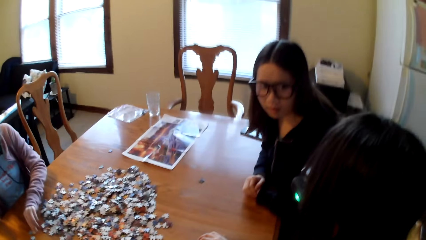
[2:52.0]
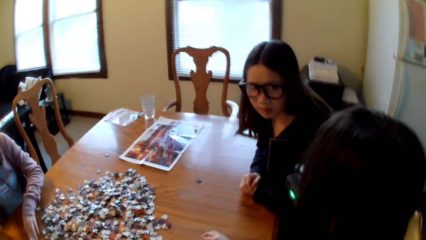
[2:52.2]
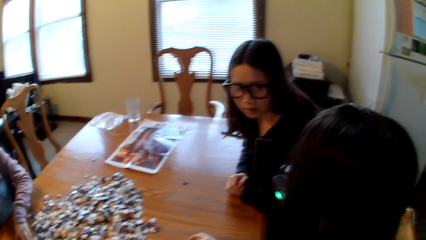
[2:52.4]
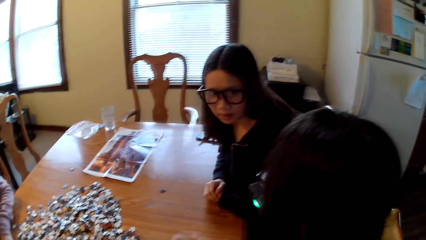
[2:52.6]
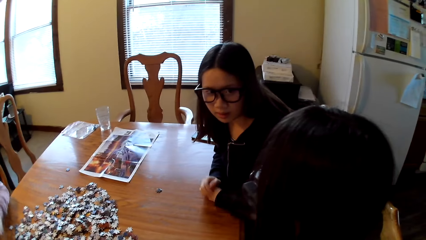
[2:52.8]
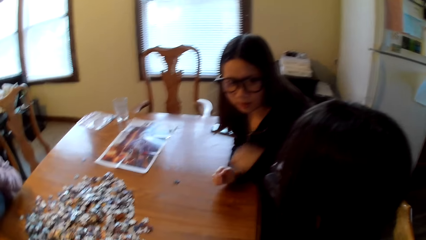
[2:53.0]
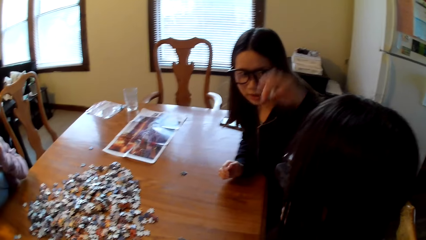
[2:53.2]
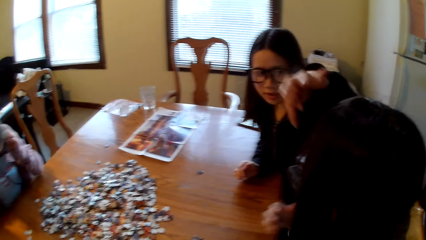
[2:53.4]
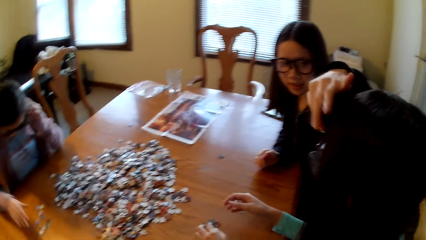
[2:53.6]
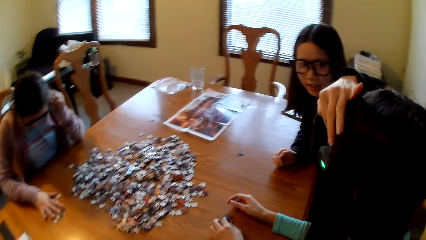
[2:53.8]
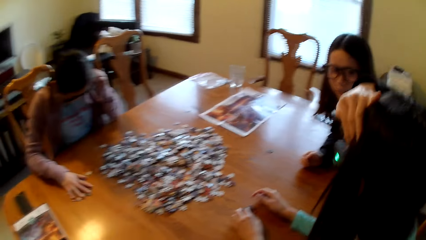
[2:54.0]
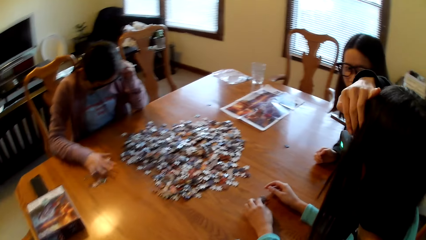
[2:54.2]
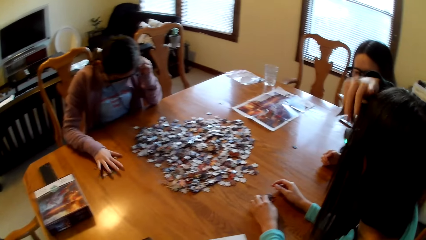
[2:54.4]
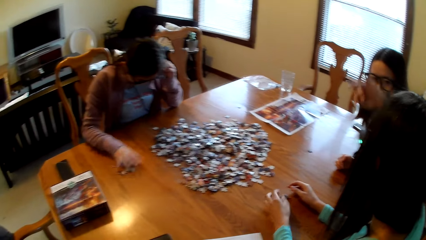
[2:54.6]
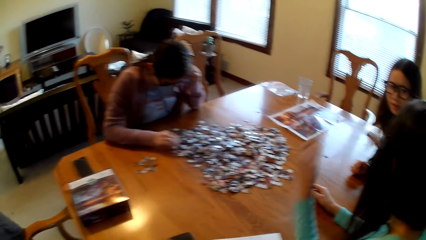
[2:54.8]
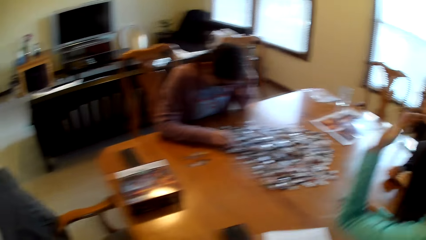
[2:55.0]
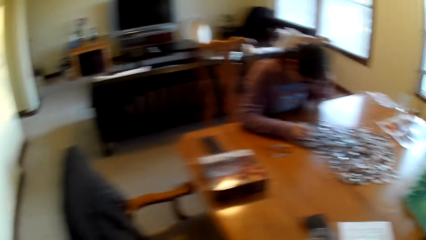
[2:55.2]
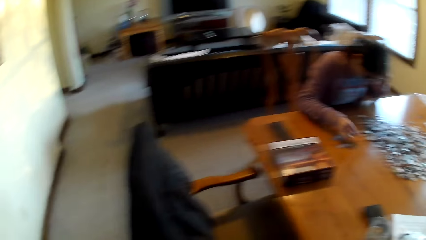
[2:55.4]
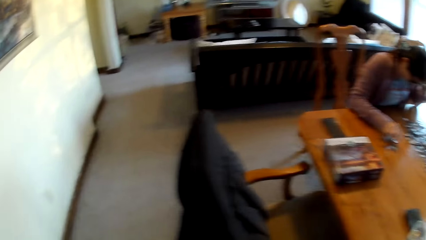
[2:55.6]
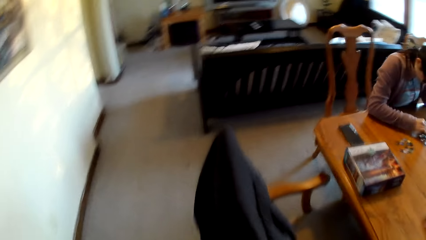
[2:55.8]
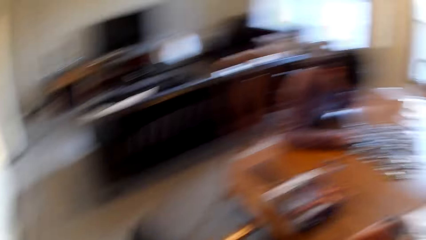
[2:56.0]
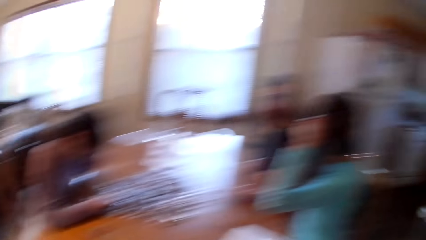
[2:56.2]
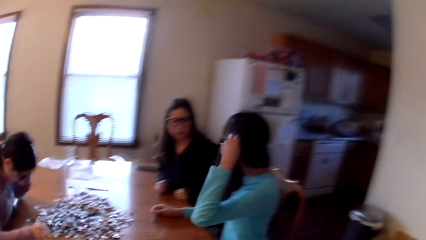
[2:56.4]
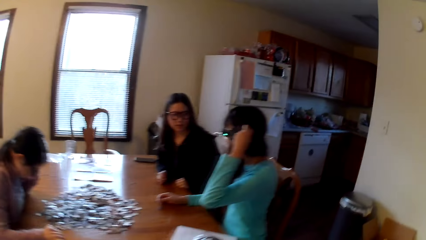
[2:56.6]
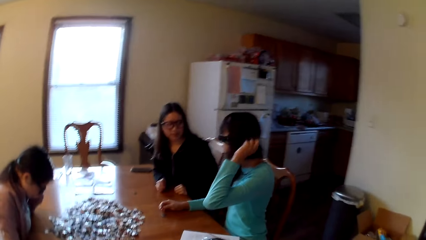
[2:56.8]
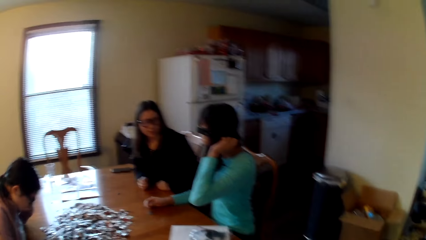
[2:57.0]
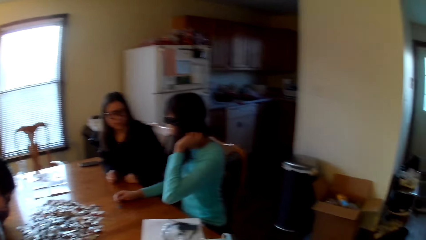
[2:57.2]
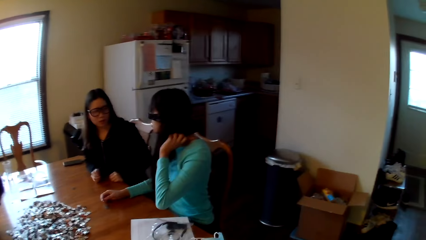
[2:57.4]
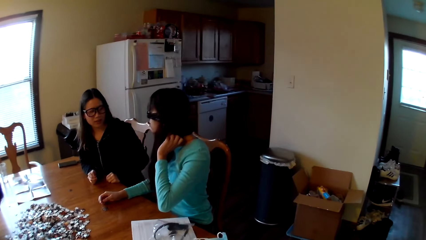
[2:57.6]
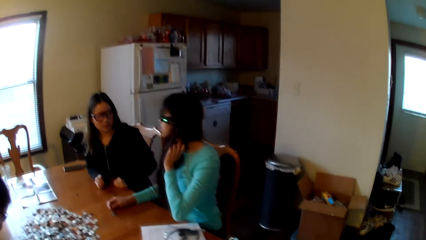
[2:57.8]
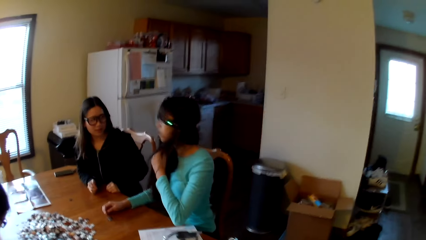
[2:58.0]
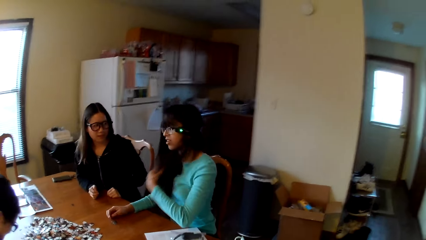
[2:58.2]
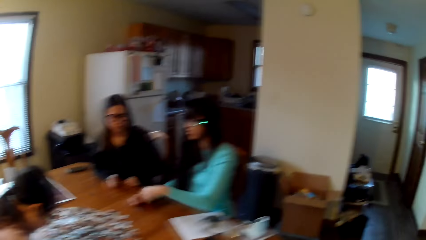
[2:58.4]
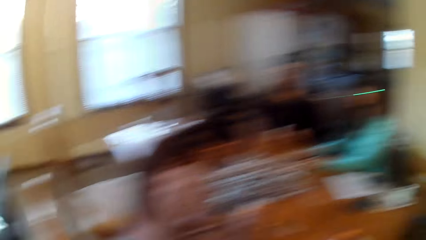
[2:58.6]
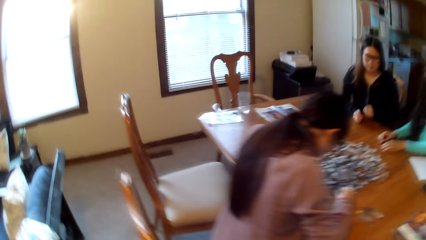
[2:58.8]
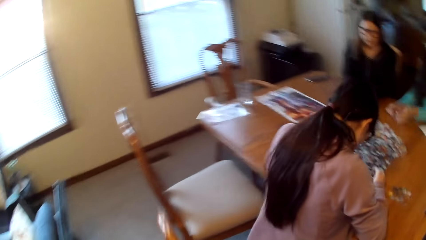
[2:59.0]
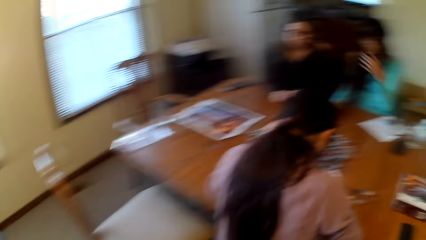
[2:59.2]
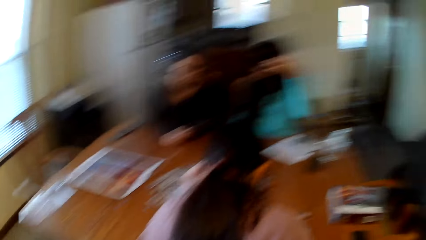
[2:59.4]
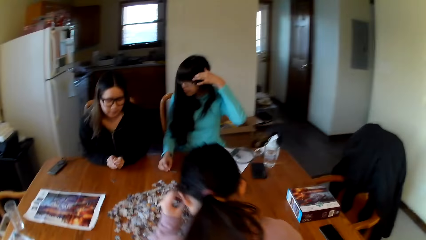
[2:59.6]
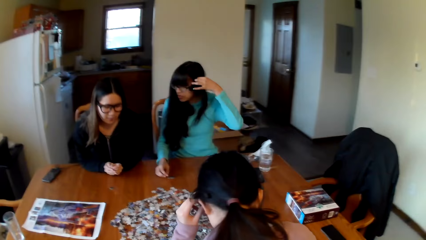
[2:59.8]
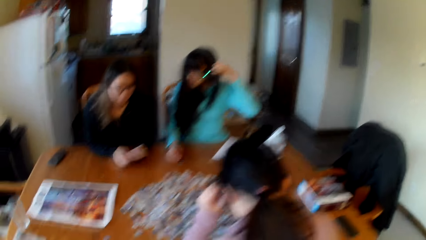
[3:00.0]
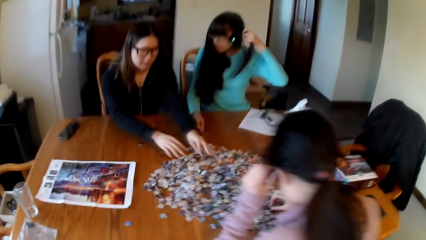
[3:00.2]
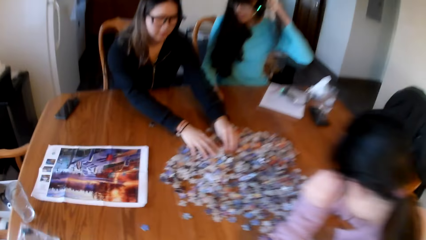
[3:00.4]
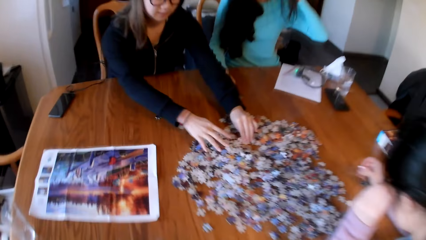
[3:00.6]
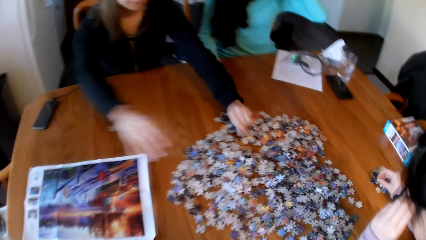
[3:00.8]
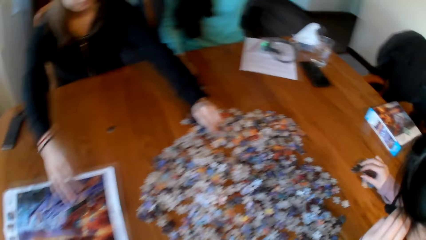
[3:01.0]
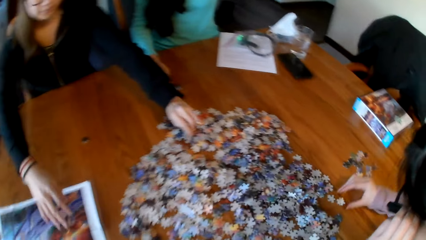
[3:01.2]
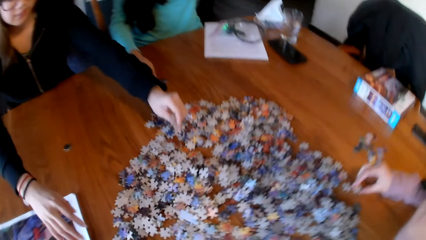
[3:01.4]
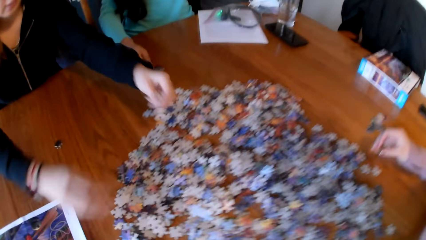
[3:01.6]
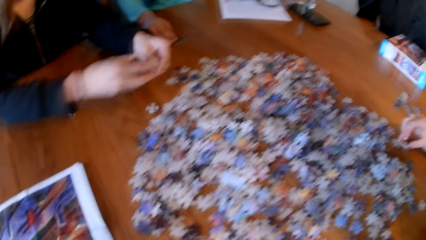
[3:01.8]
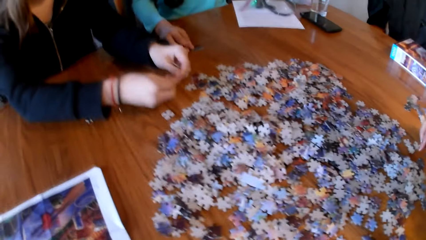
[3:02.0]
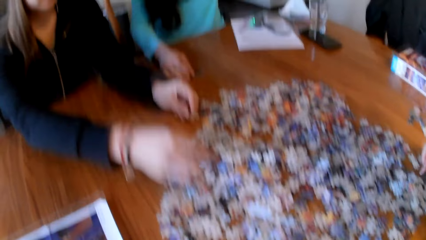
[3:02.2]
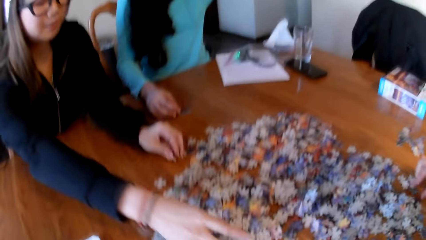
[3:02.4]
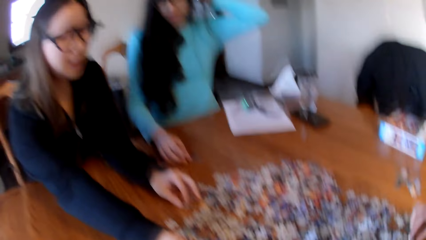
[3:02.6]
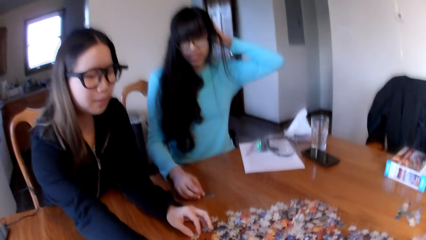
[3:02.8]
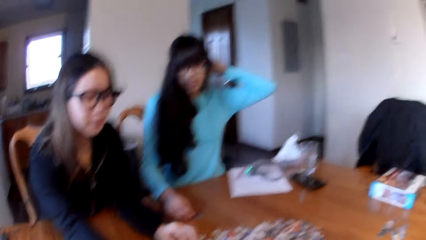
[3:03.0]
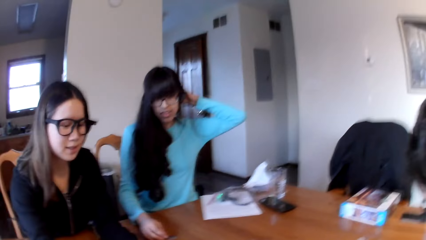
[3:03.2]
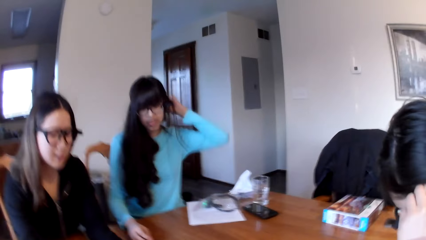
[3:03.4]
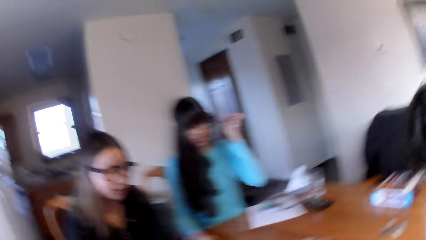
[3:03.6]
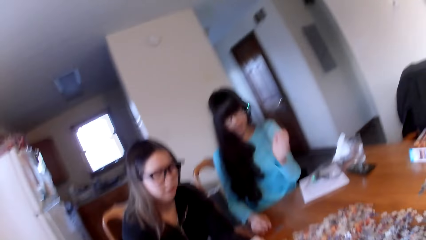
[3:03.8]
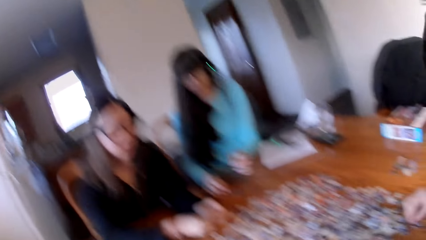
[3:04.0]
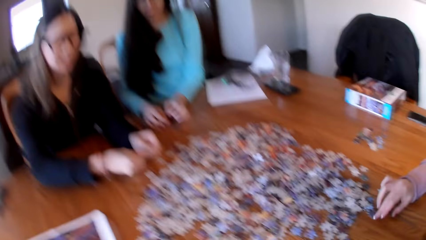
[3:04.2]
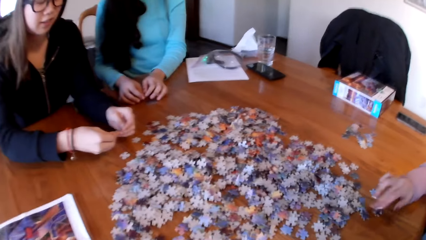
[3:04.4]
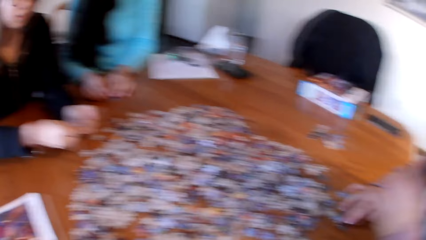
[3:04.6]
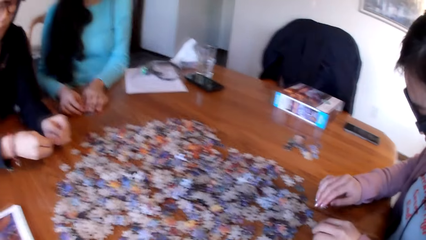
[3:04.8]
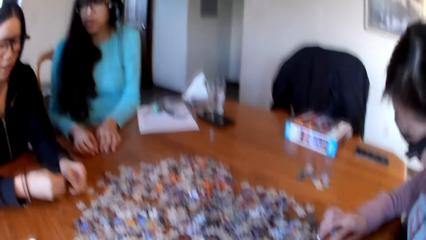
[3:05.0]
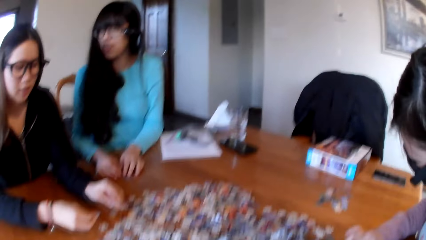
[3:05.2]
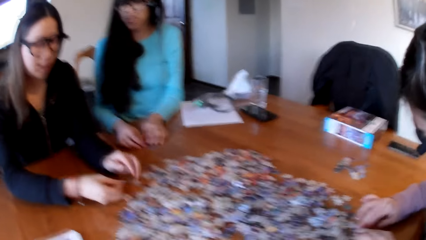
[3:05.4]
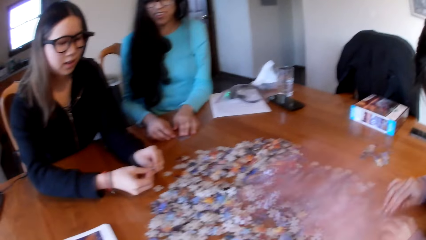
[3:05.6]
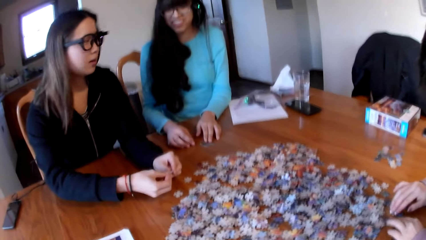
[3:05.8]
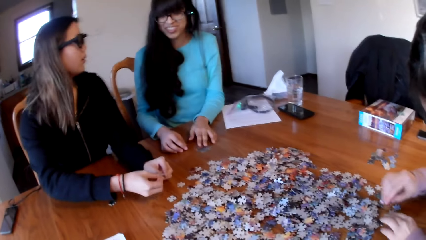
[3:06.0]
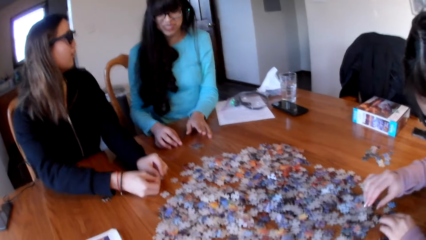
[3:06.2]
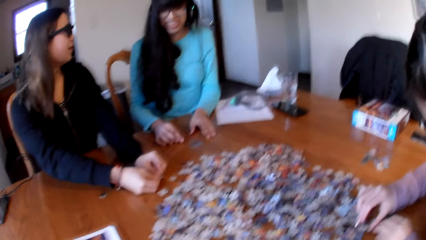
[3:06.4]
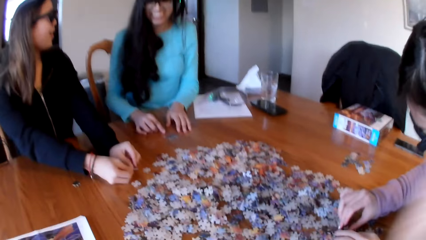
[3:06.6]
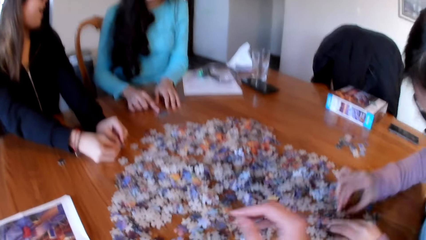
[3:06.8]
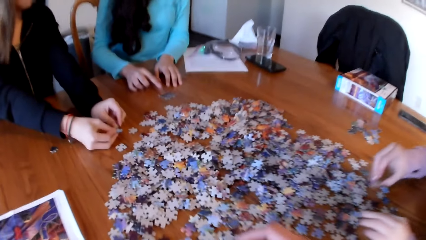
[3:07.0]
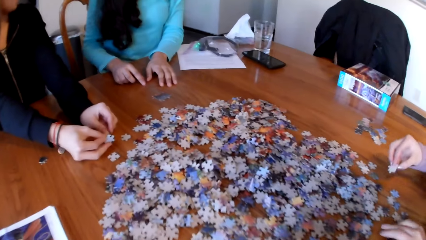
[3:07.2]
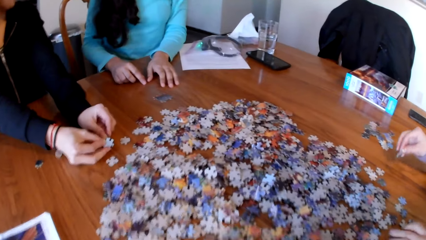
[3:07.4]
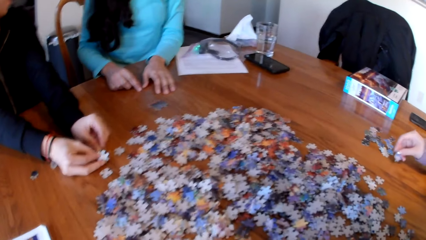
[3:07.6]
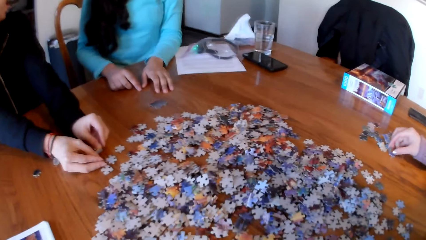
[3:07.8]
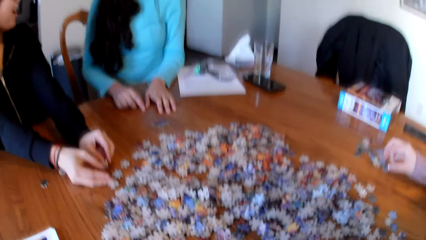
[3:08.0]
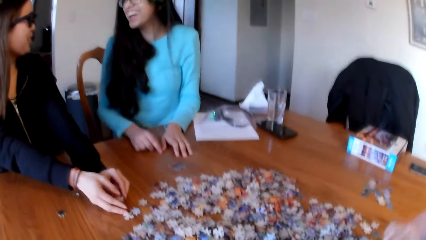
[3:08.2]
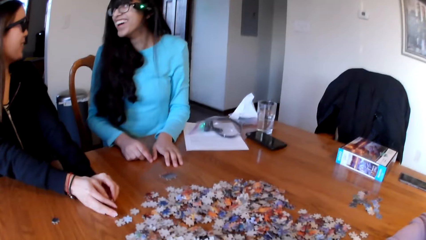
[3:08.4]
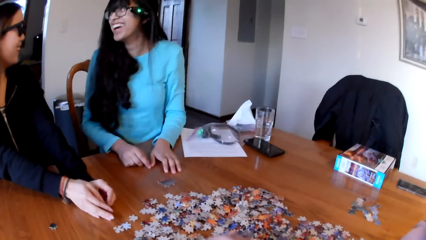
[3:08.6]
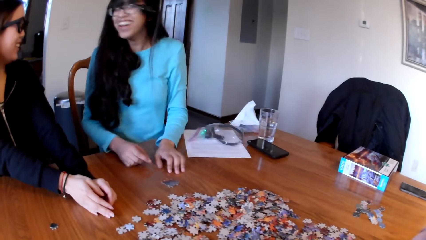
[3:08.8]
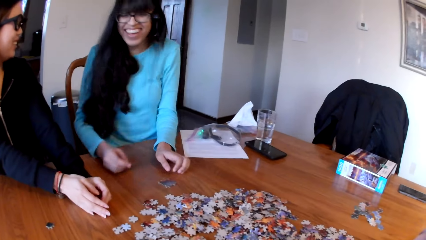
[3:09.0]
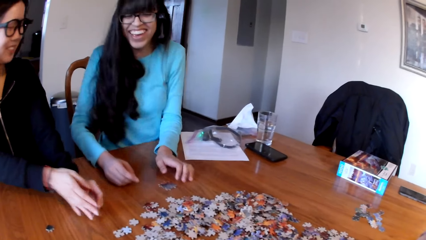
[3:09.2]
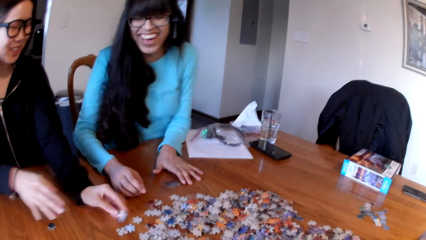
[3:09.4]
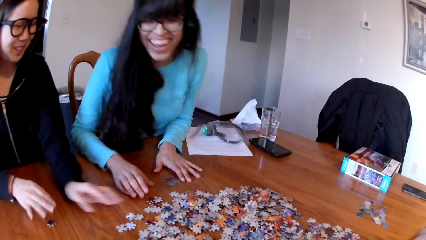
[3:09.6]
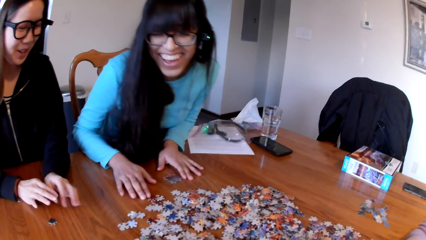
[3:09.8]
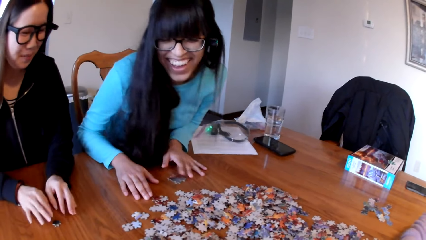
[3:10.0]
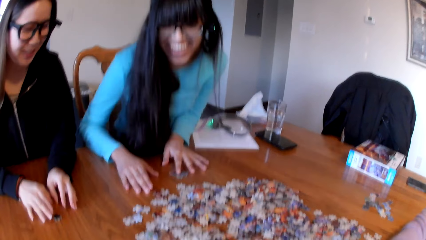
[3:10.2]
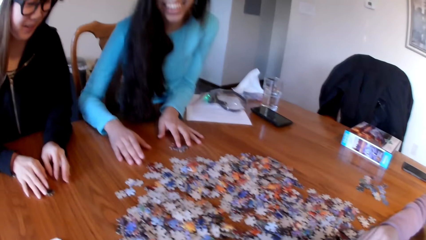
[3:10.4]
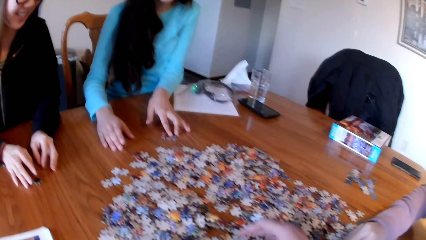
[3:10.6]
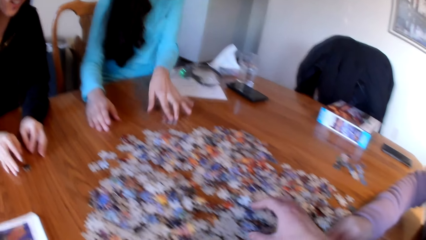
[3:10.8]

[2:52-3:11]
The camera wearer moves around the room. A lady picks the piece of puzzle. The camera wearer looks for puzzle pieces. A woman looks for puzzle pieces. Another woman looks for puzzle pieces. Another woman looks for puzzle pieces. Another lady picks the piece of puzzle.
